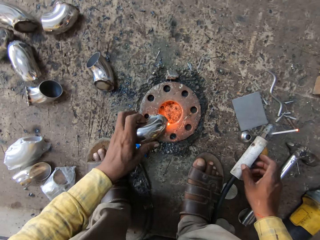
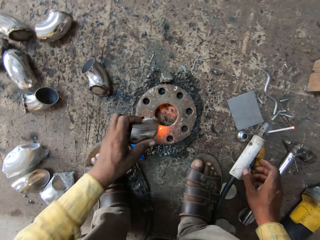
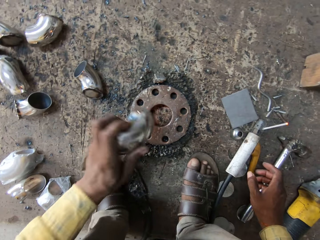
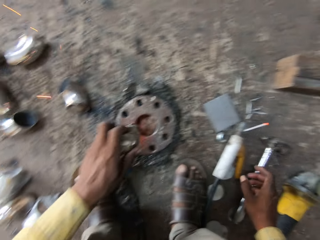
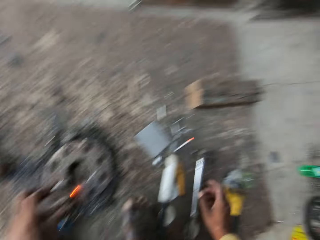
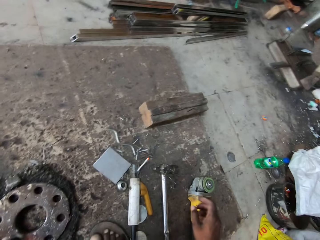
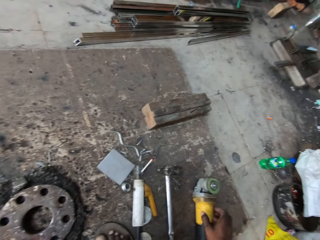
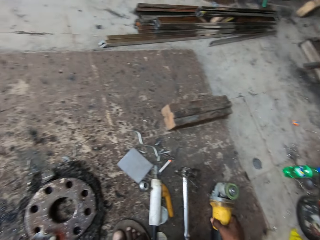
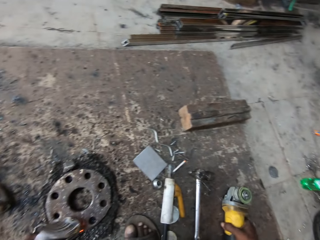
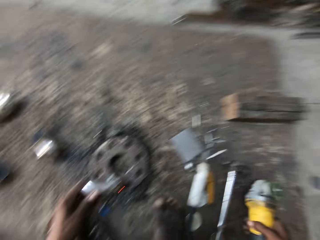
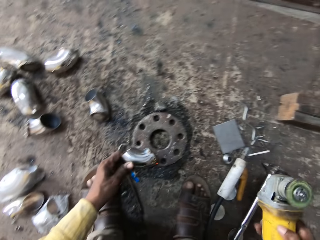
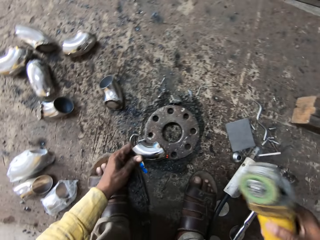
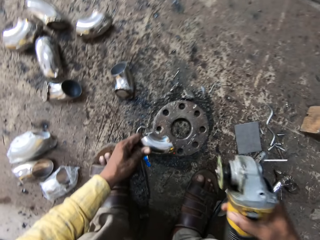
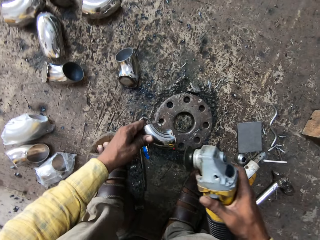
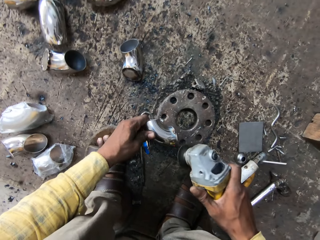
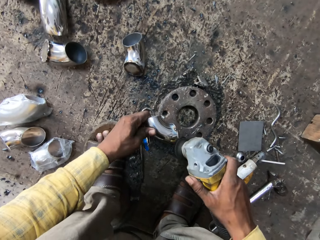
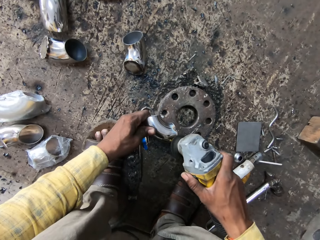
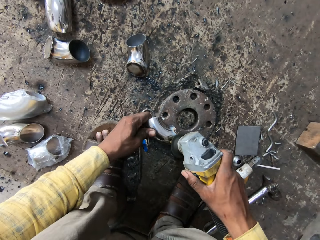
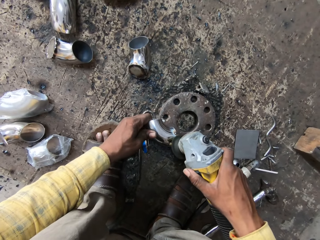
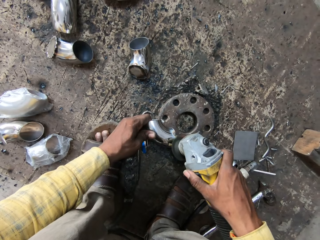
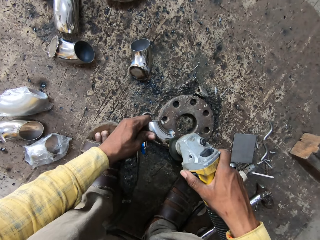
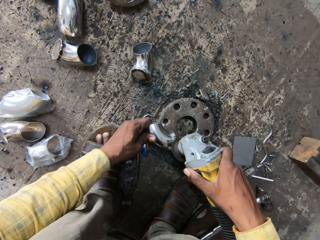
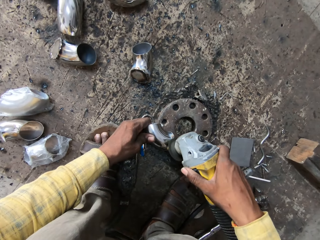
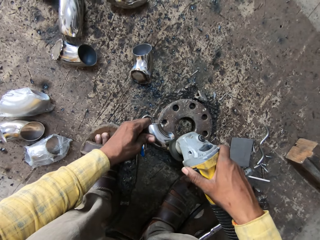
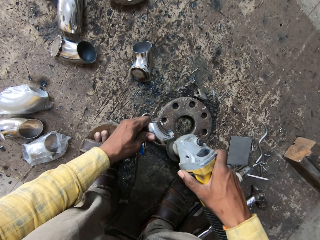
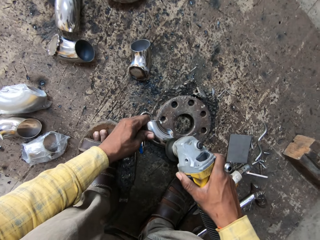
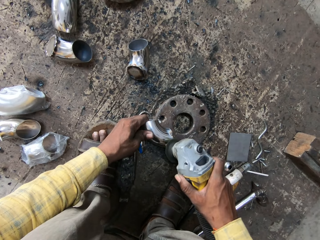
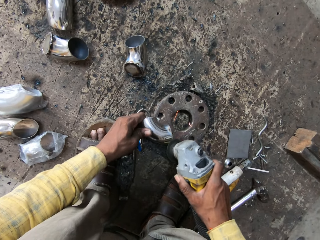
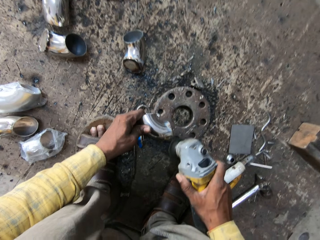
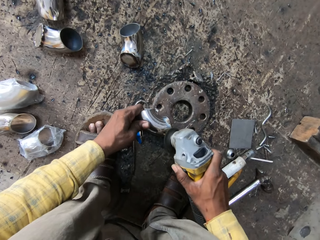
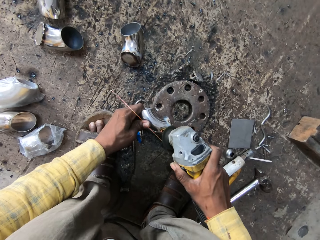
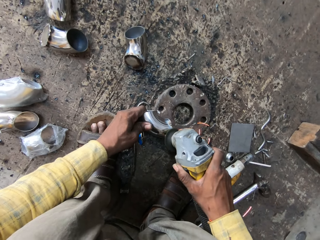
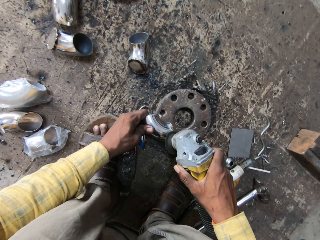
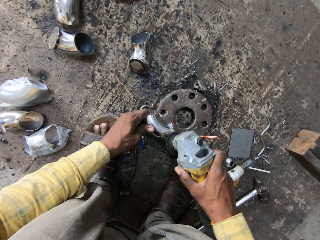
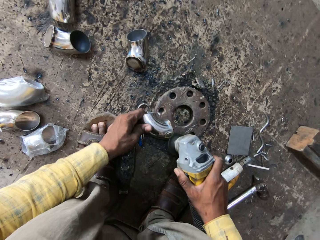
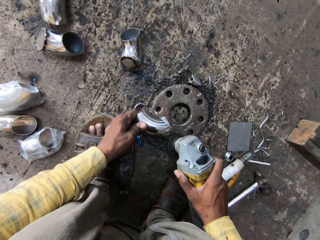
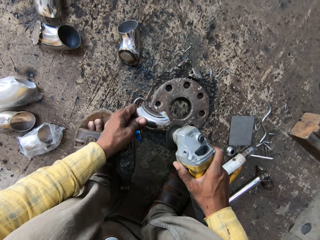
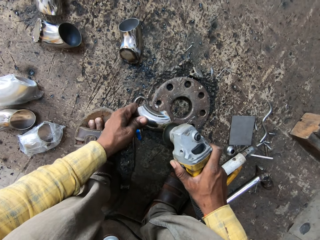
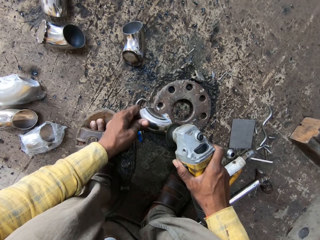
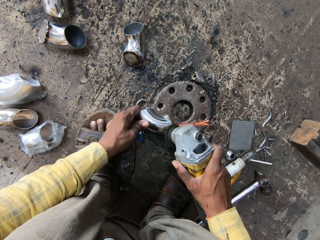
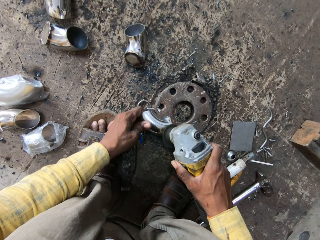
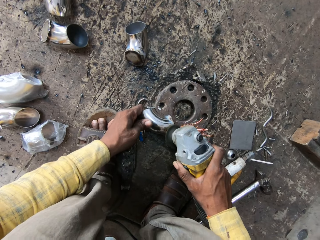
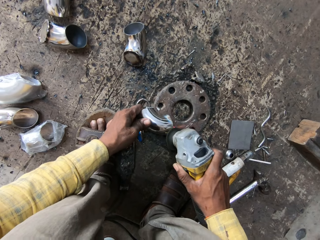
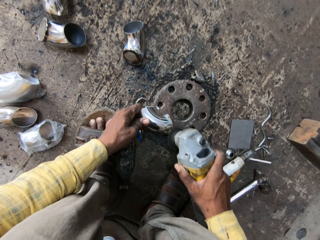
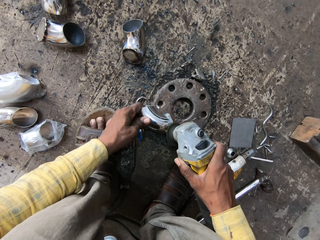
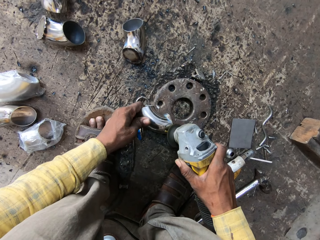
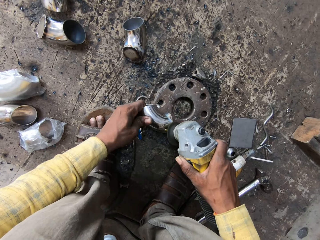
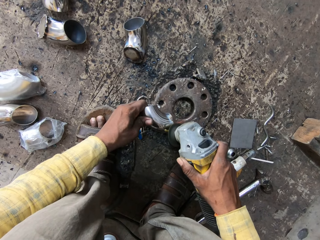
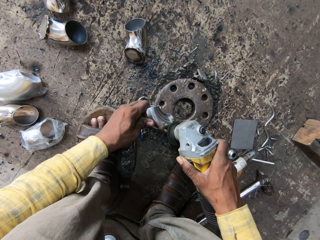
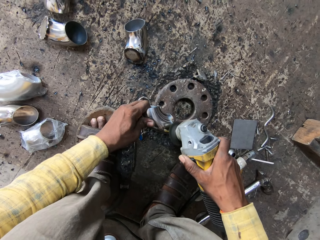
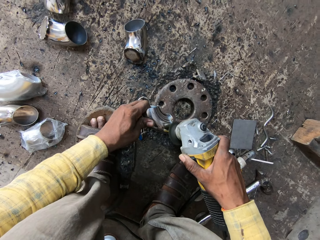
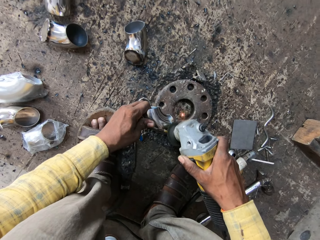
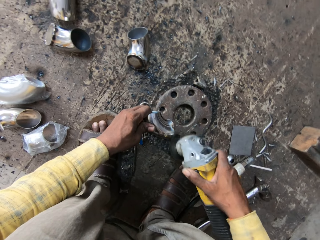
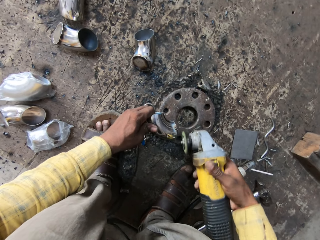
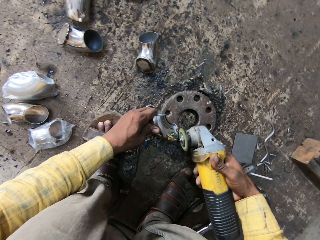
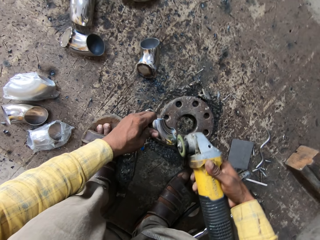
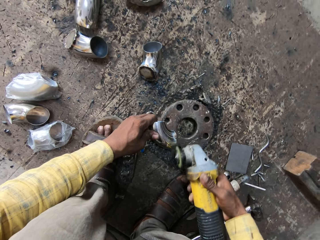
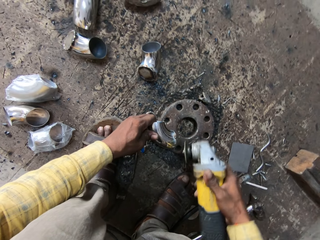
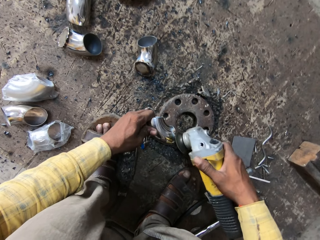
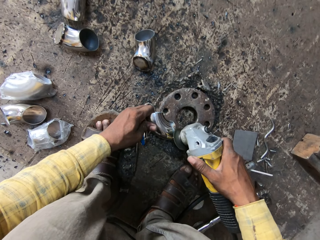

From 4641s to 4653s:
The camera wearer puts the welding machine gun on the floor. They hit the aluminum on the iron metal. They pick up the grinder on the floor. They grind the aluminum with the grinder.

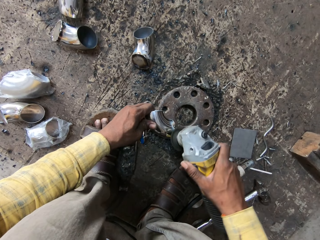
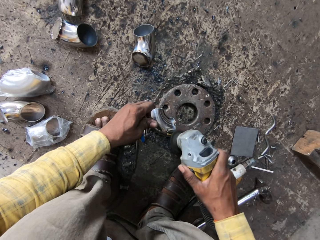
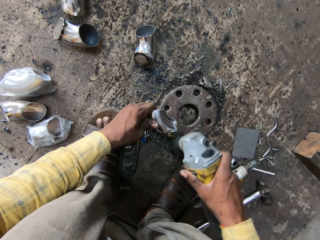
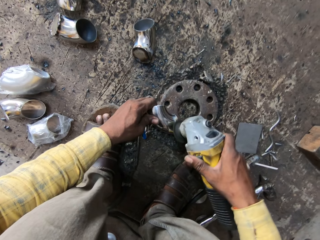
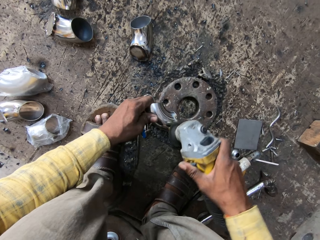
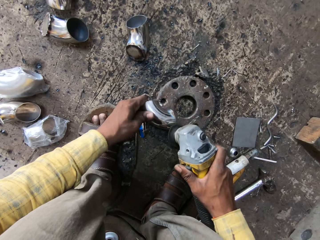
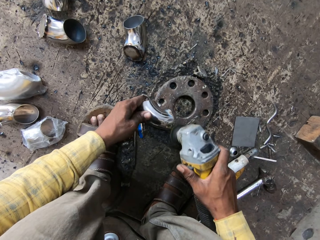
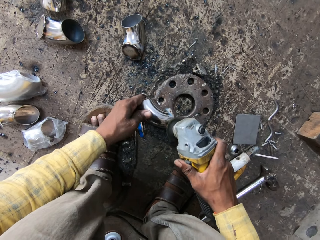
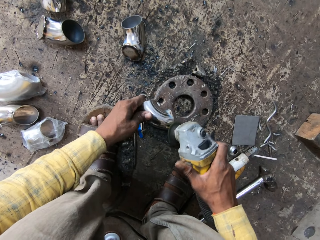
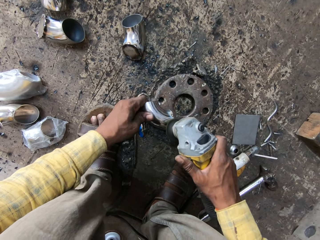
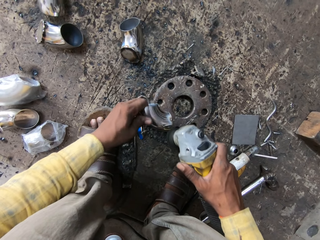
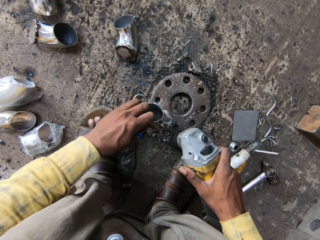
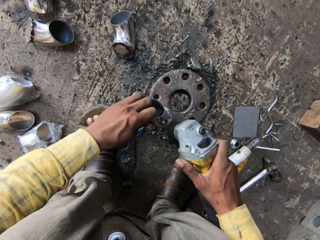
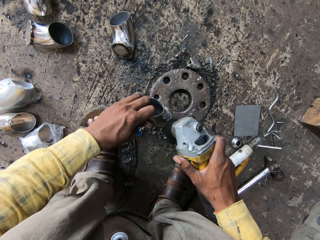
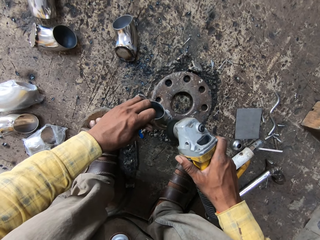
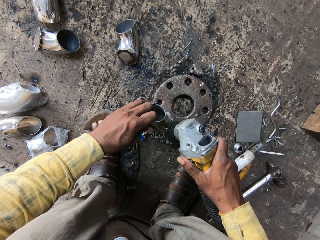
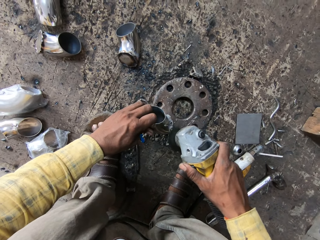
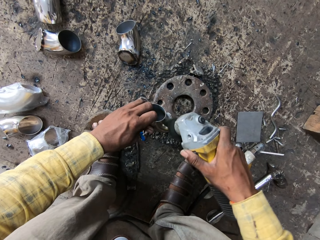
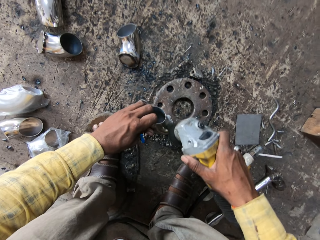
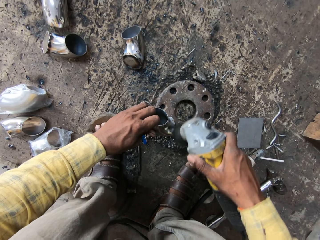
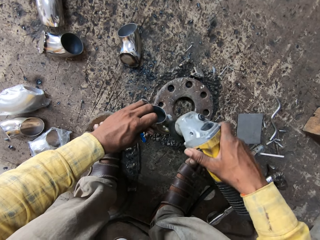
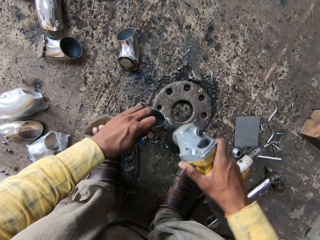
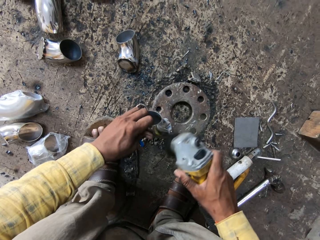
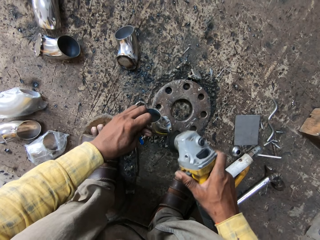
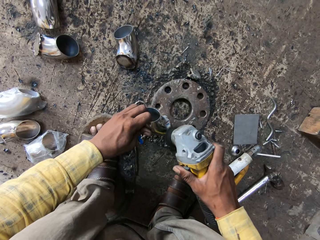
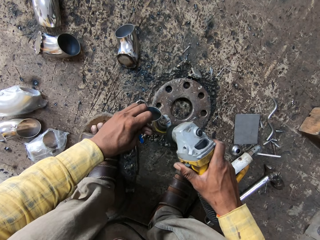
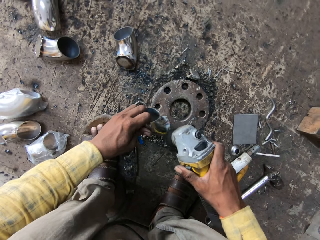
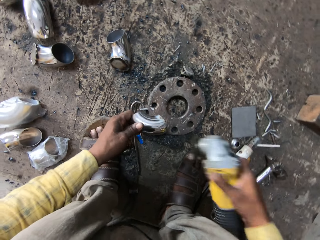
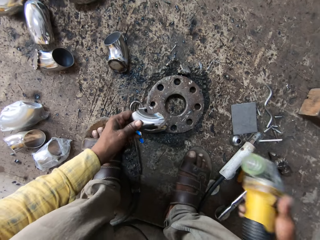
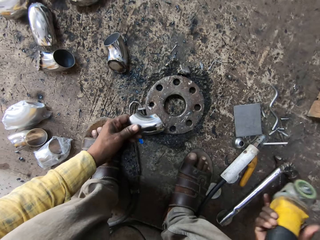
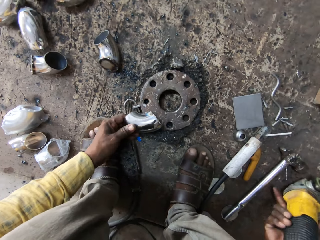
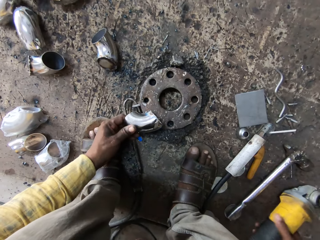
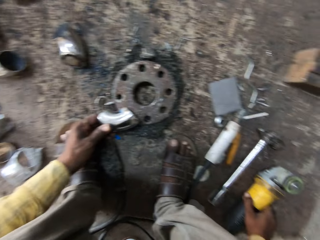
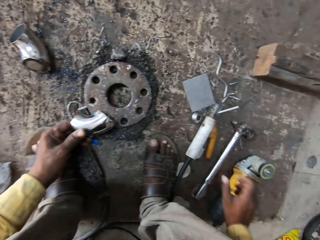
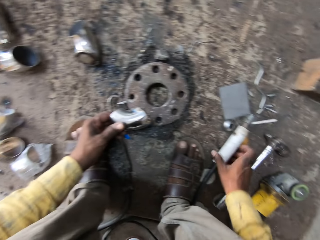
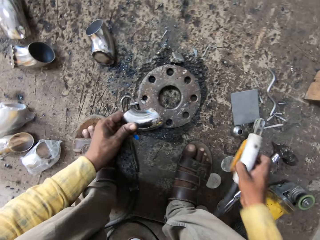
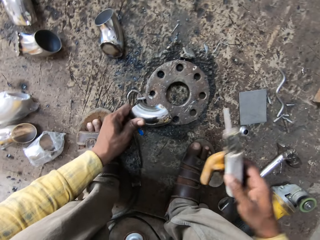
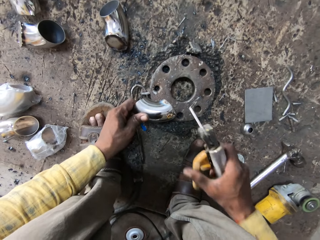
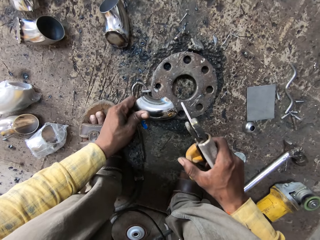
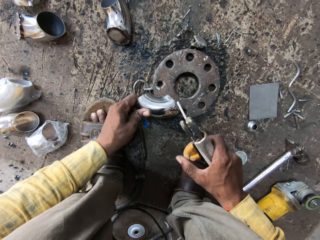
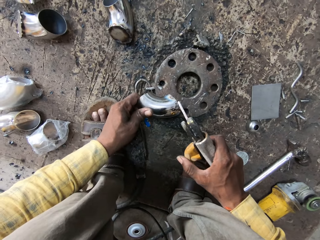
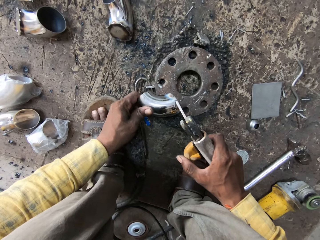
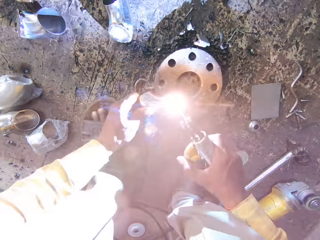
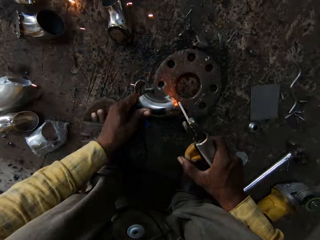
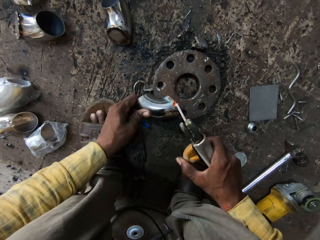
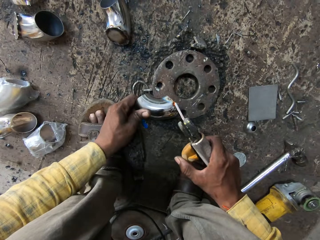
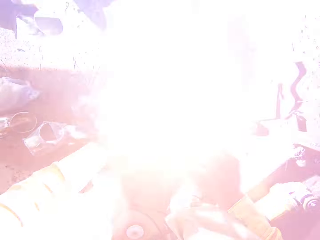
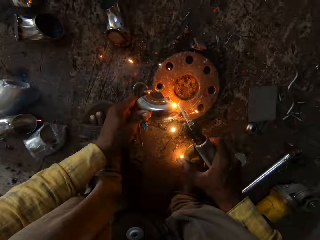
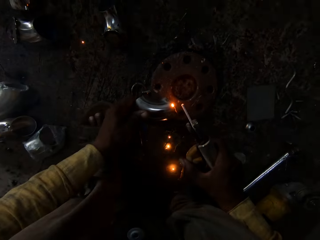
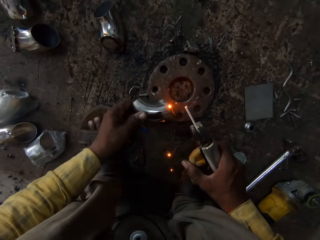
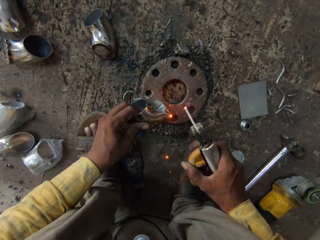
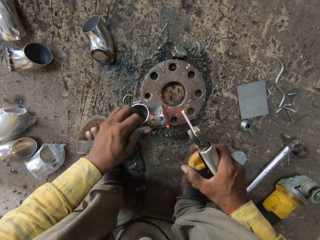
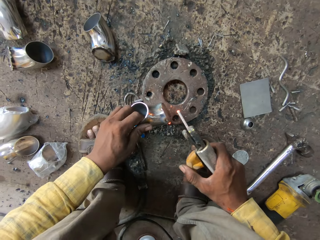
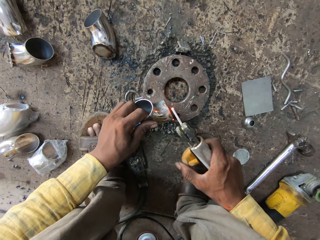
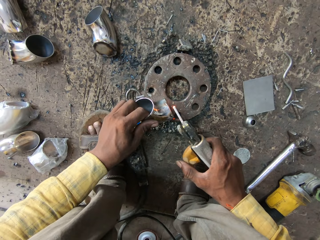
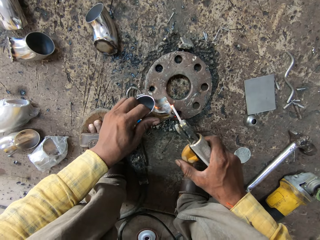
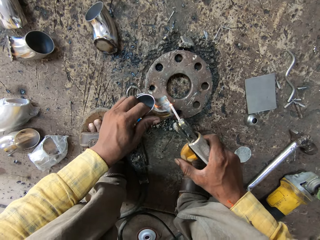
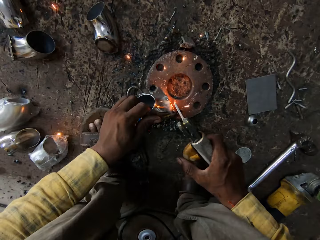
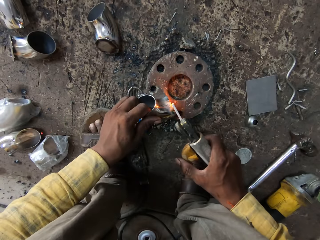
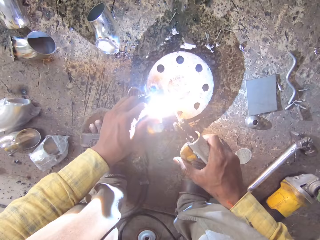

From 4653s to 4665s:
The camera wearer puts the grinder on the floor. They pick up the welding machine gun on the floor. They weld the aluminum with the welding machine gun.
